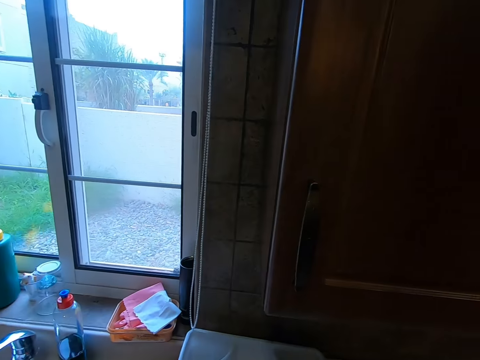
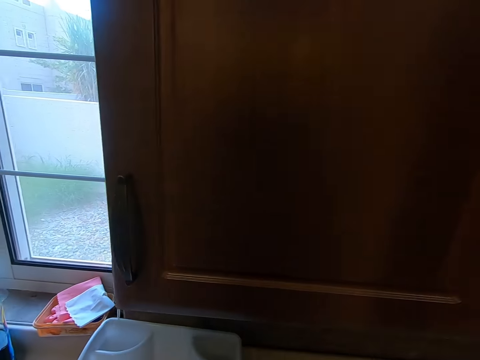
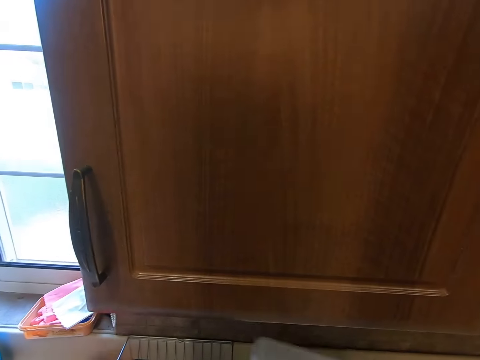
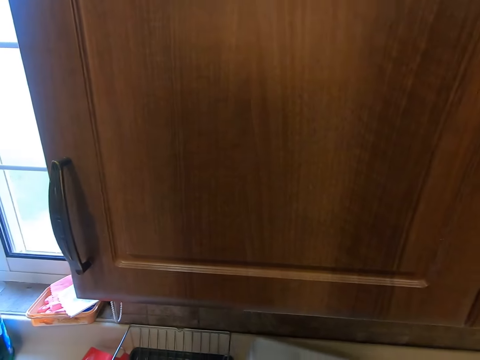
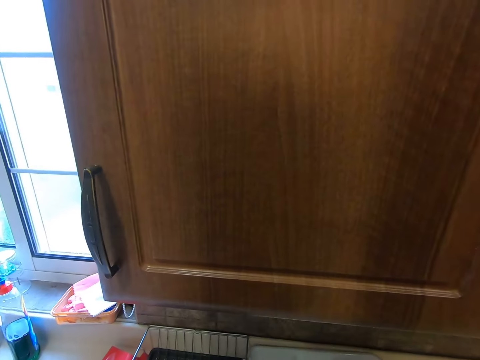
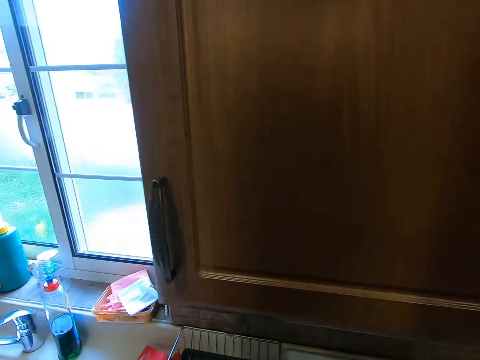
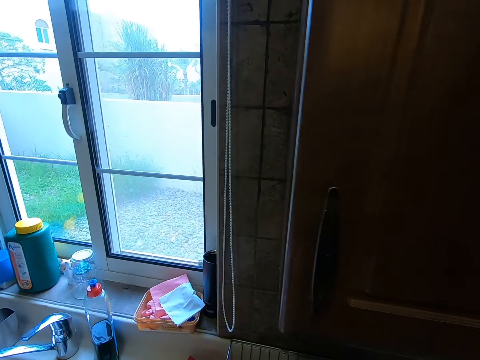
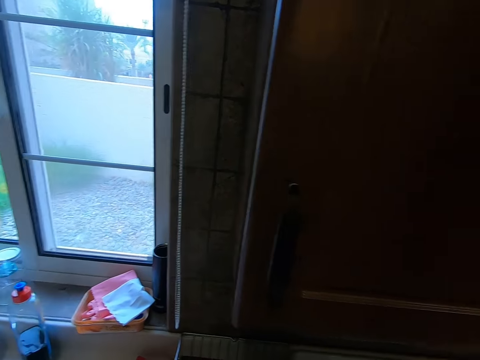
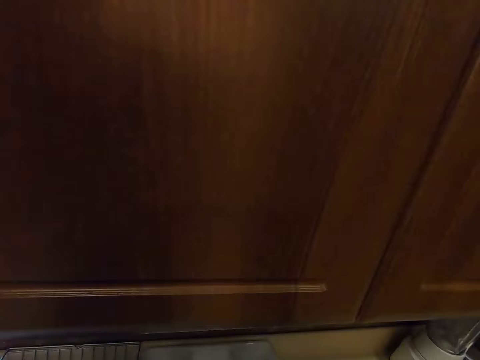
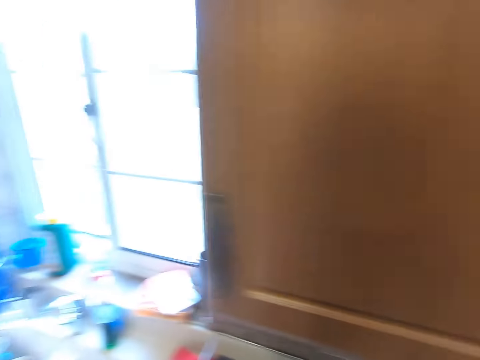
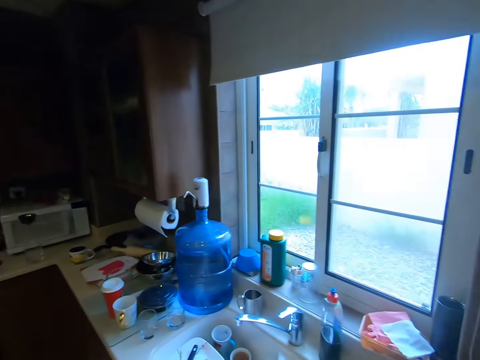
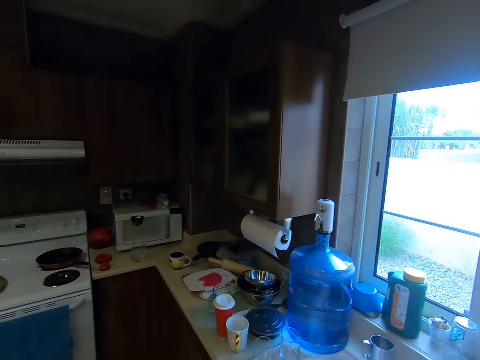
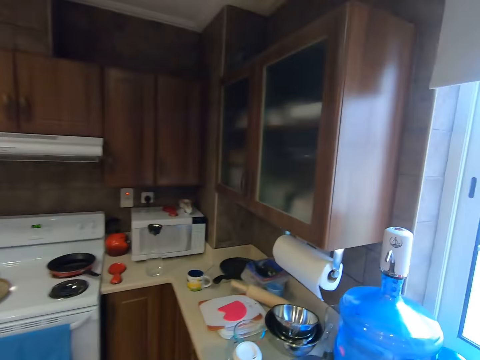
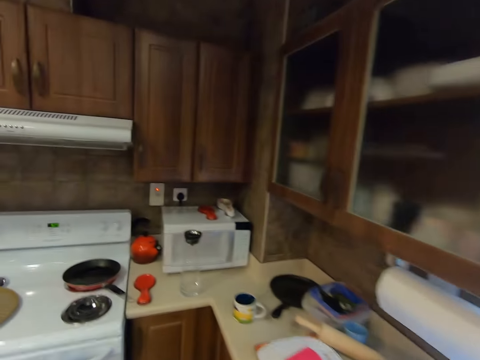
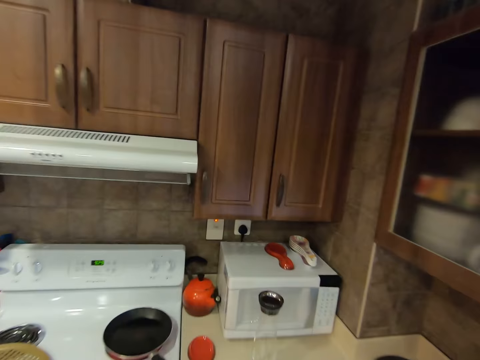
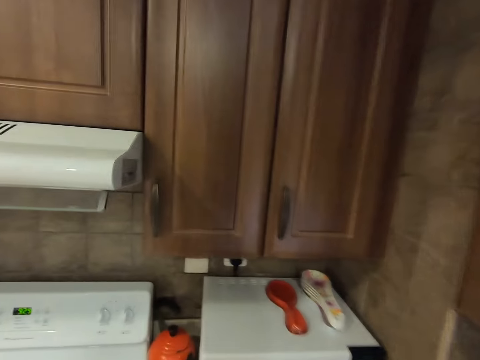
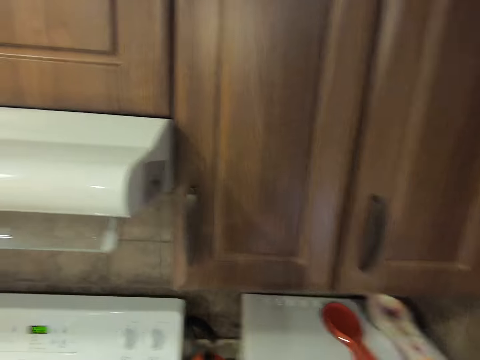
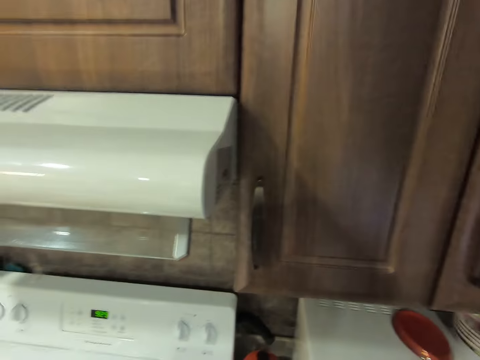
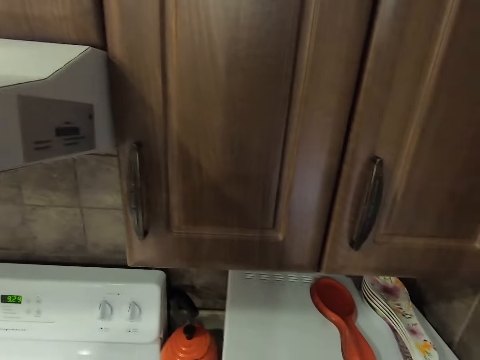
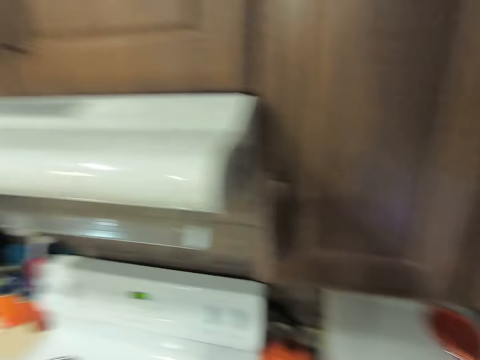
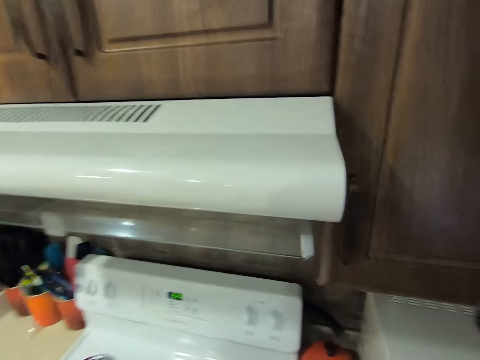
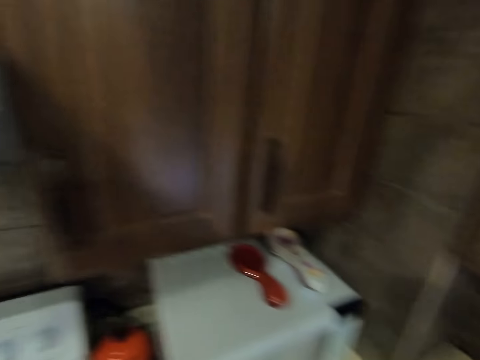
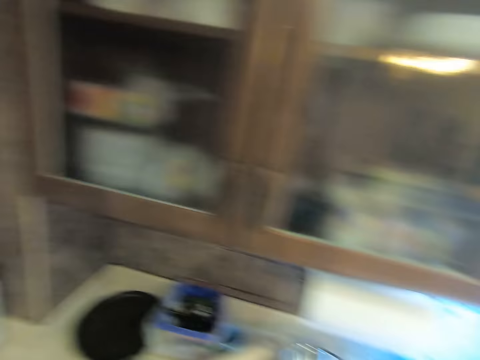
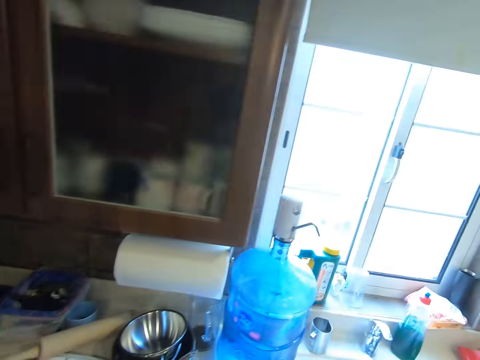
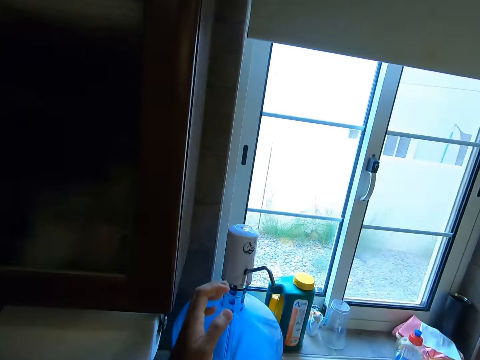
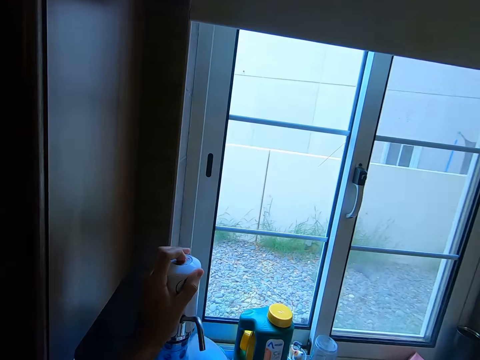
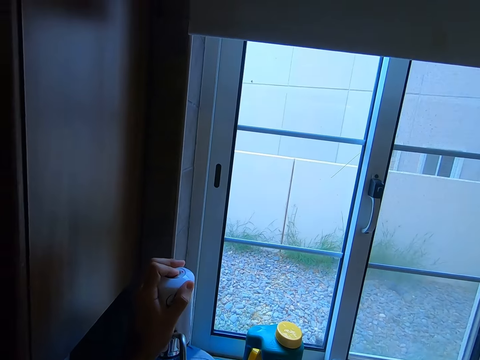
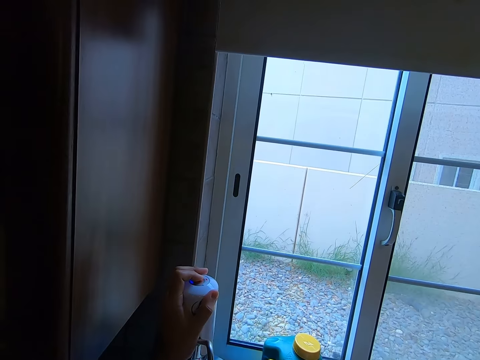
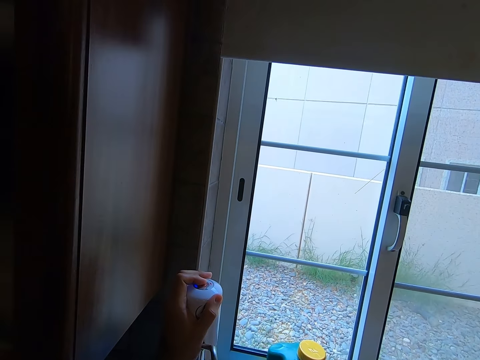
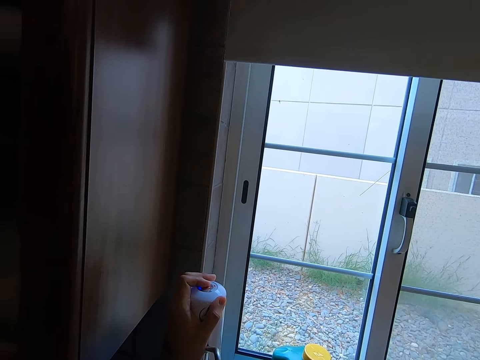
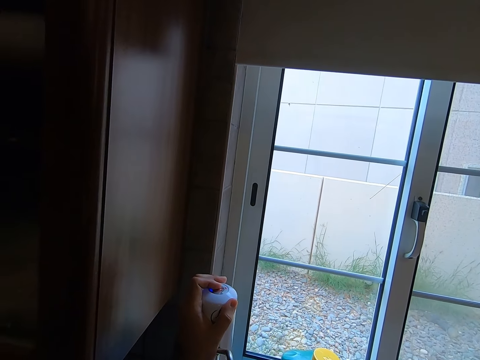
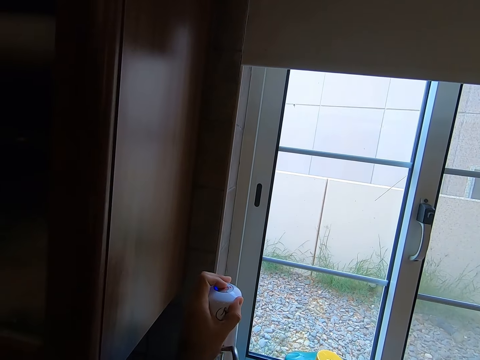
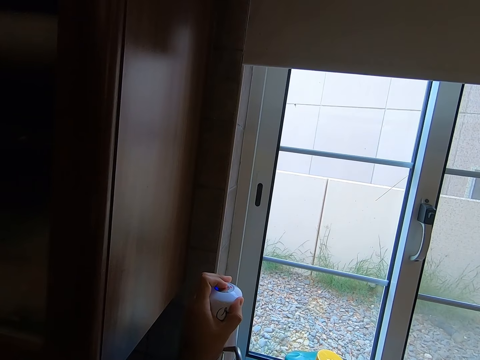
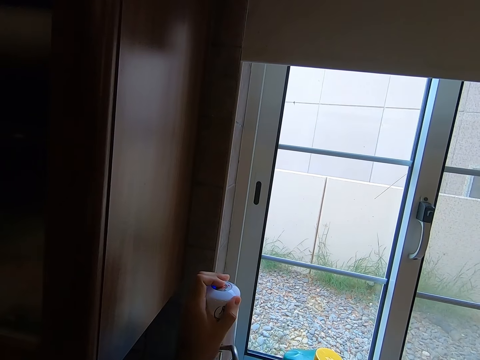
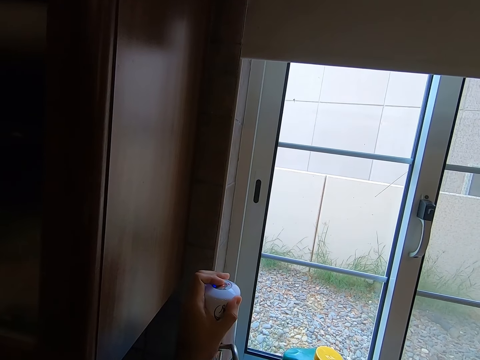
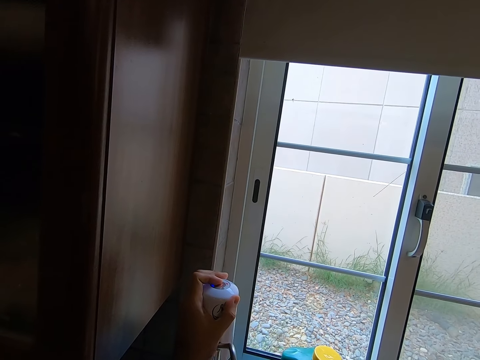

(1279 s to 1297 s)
The camera wearer picks up a plastic utensils rack and places the plastic utensils rack on the kitchen bench. They walk right. They walk left. They turn right. They press on the water bottle top dispenser button.

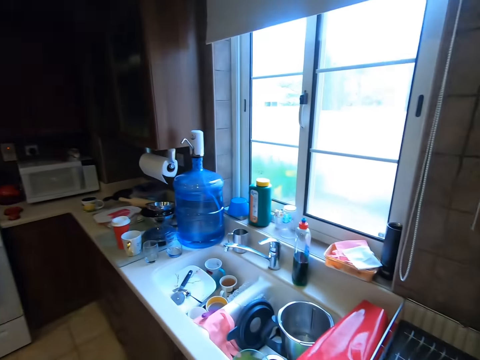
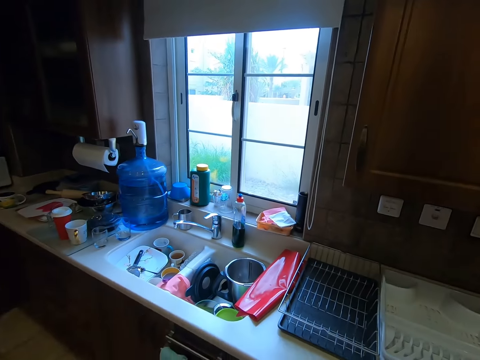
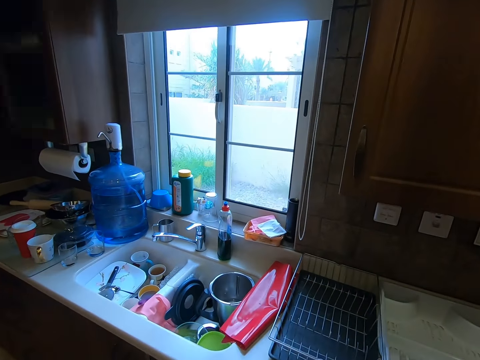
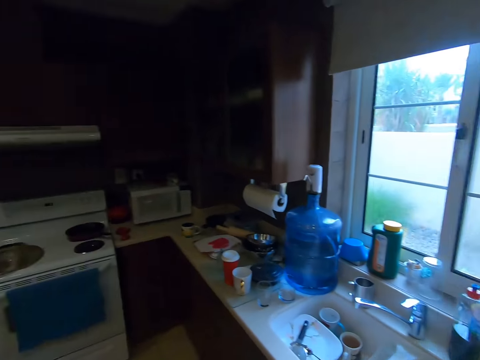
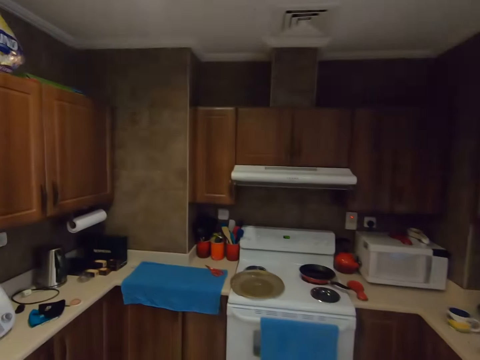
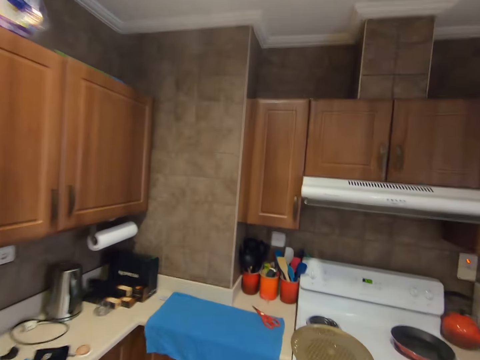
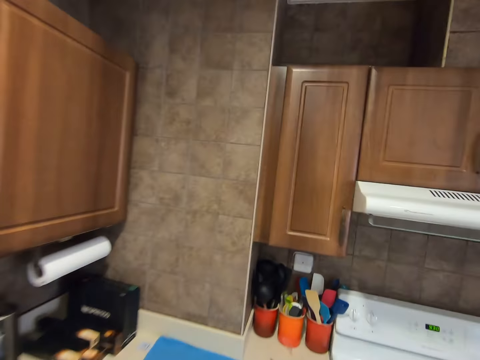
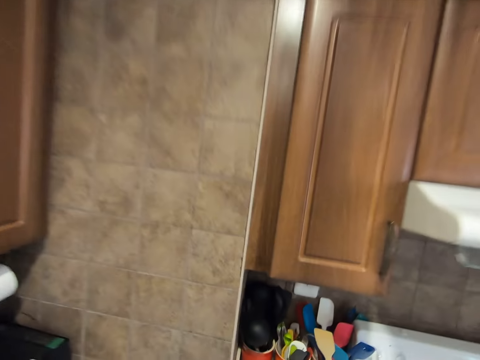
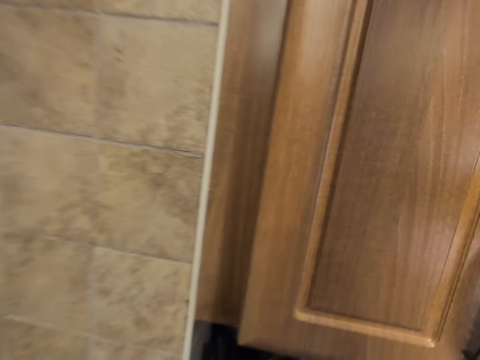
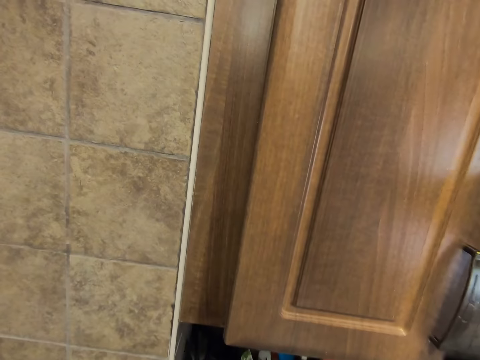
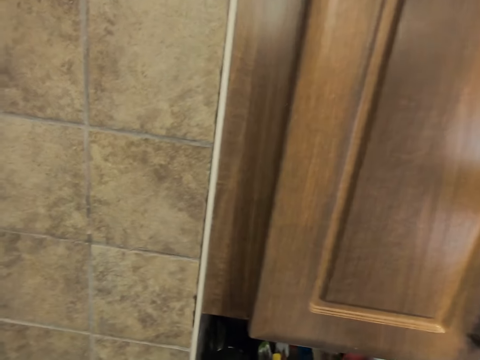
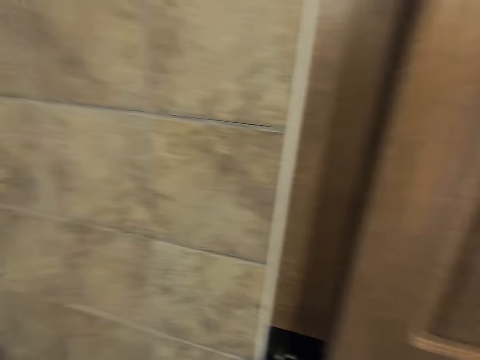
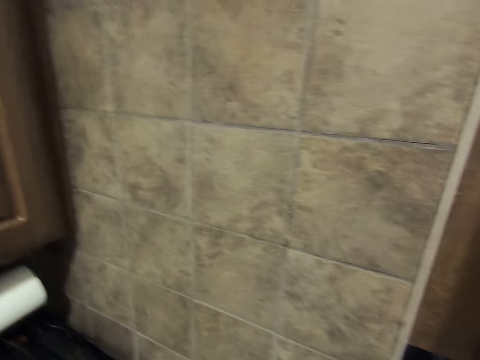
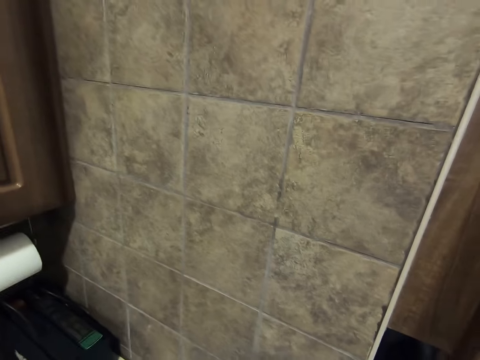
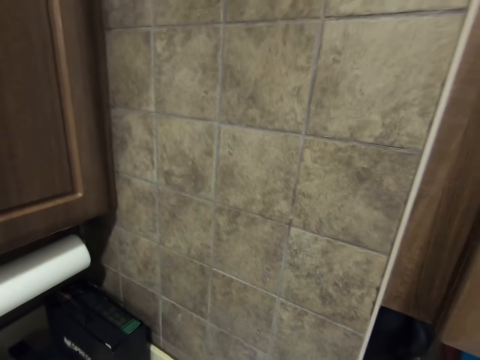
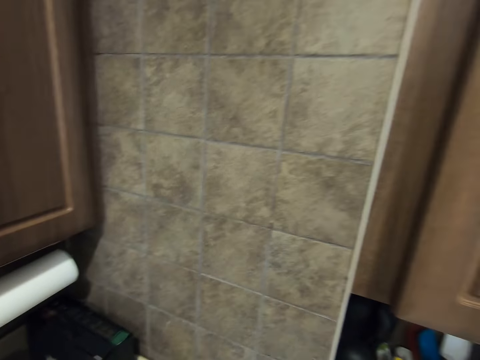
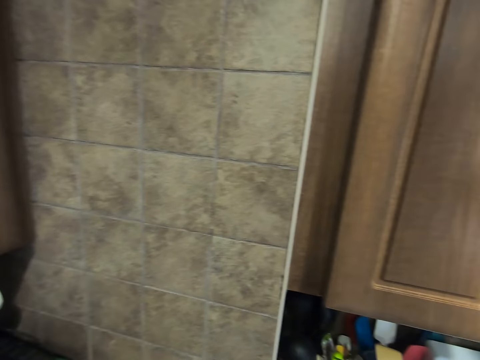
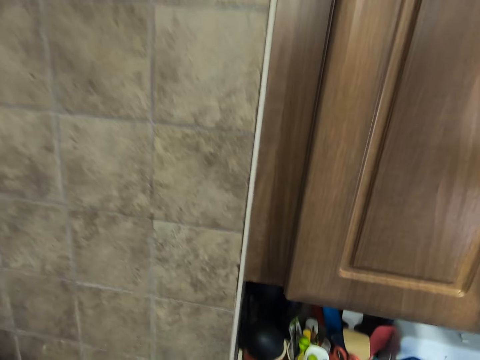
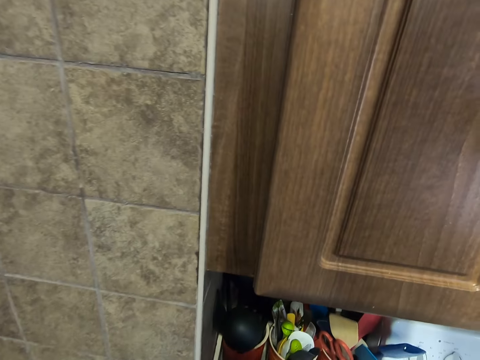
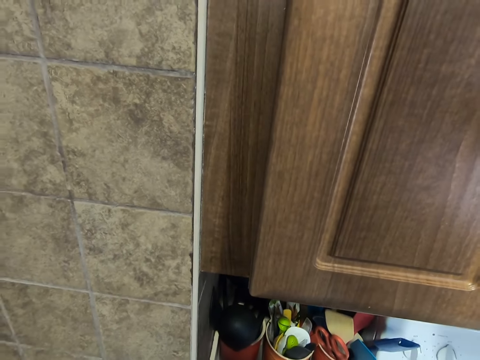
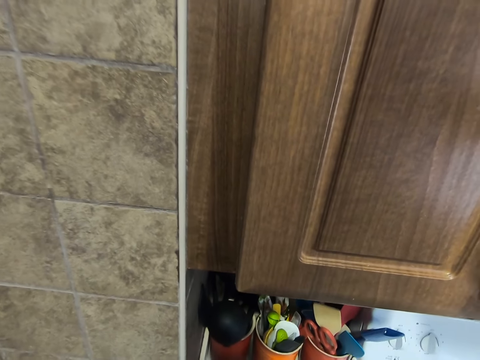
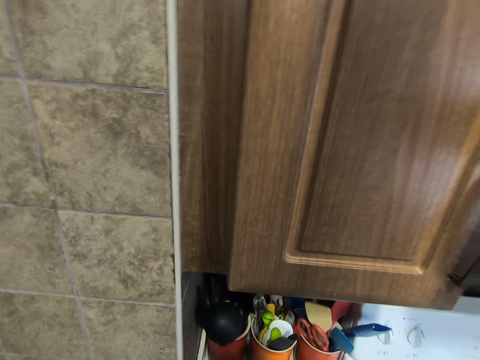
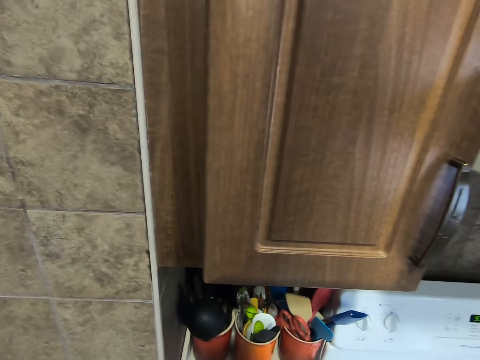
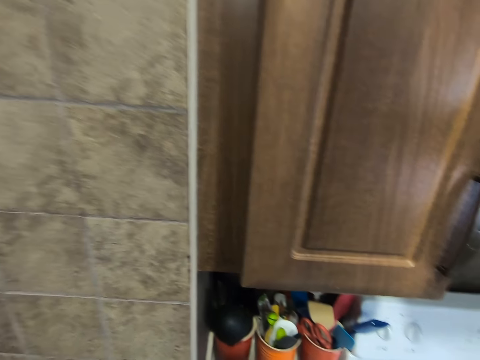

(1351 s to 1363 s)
The camera wearer turns right. They turn left. They walk forward.
